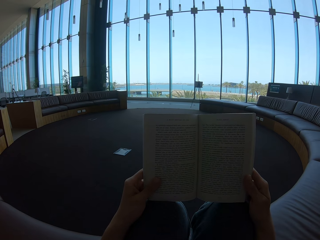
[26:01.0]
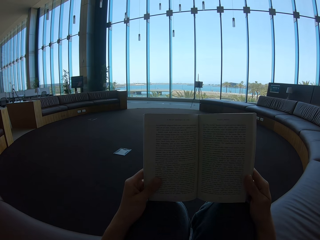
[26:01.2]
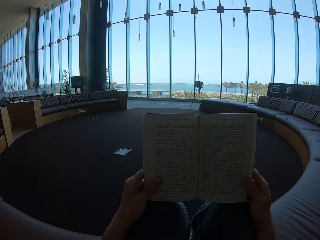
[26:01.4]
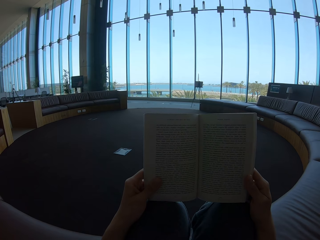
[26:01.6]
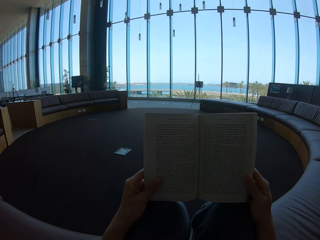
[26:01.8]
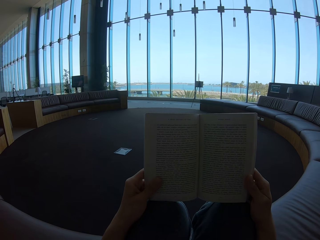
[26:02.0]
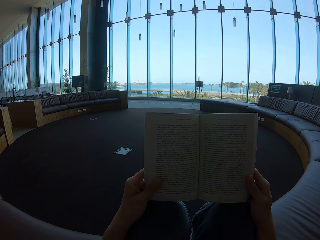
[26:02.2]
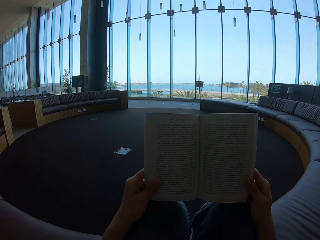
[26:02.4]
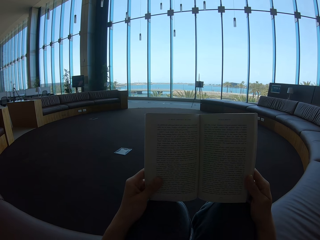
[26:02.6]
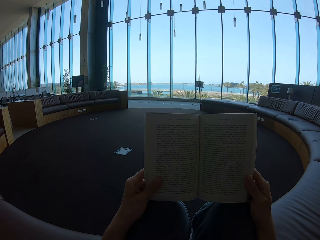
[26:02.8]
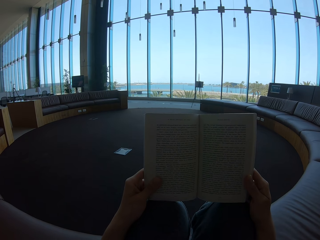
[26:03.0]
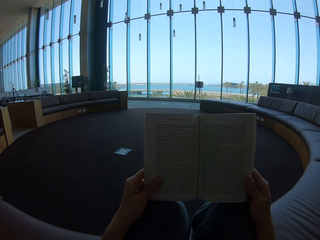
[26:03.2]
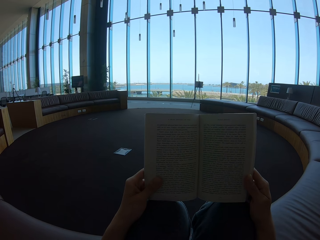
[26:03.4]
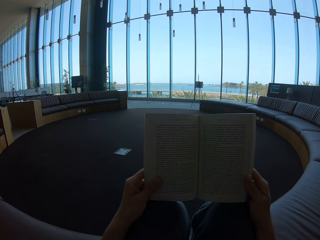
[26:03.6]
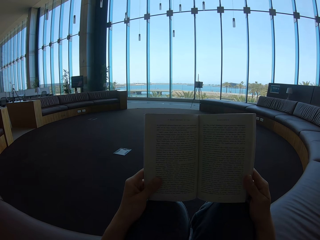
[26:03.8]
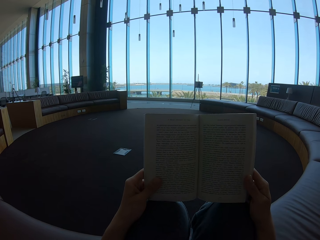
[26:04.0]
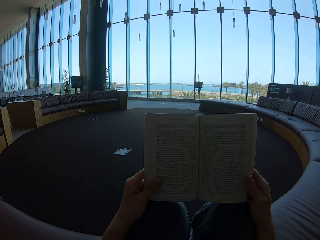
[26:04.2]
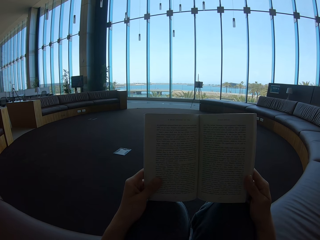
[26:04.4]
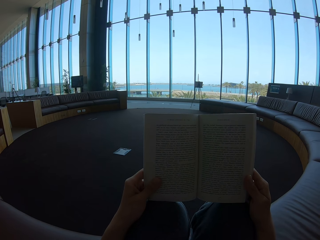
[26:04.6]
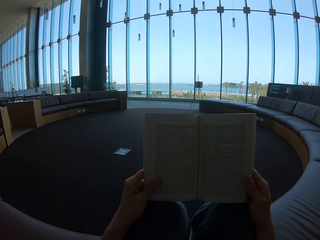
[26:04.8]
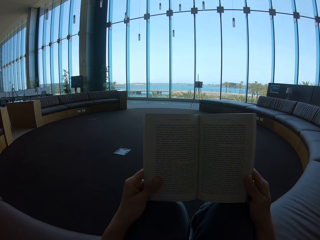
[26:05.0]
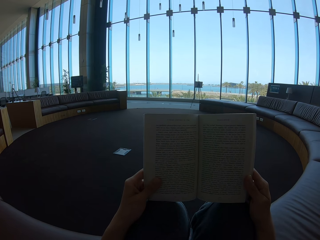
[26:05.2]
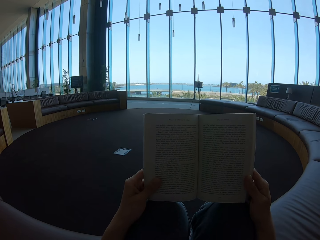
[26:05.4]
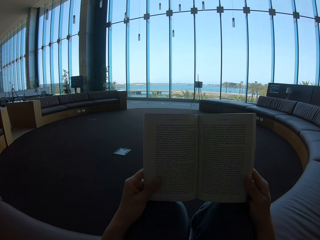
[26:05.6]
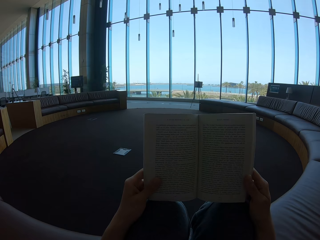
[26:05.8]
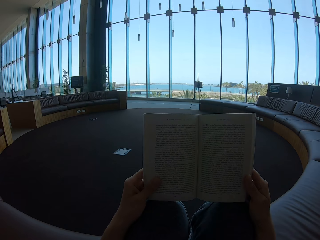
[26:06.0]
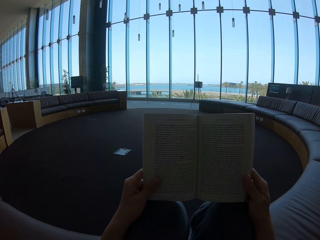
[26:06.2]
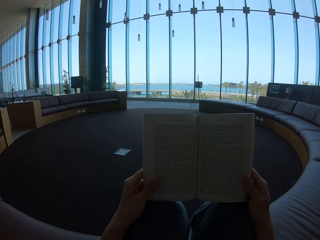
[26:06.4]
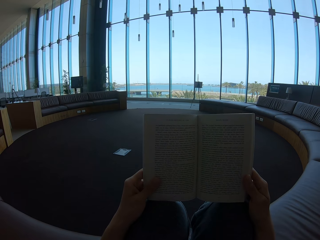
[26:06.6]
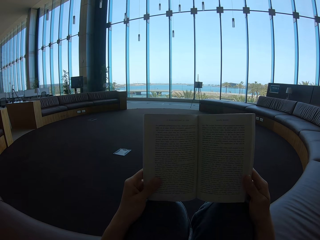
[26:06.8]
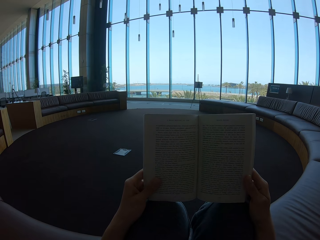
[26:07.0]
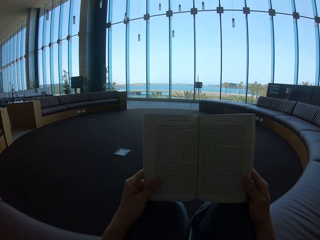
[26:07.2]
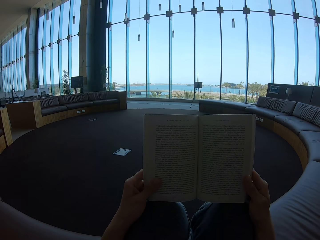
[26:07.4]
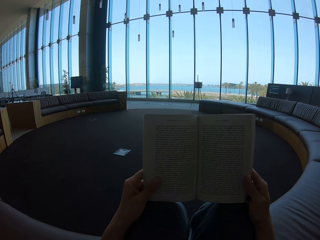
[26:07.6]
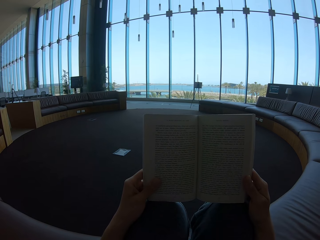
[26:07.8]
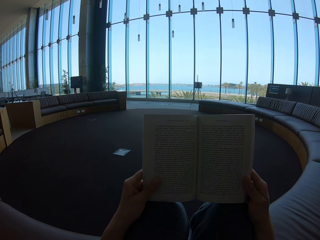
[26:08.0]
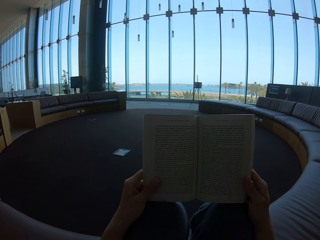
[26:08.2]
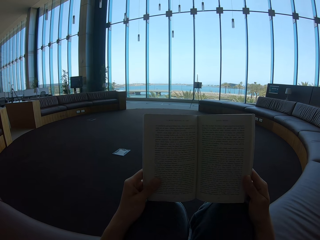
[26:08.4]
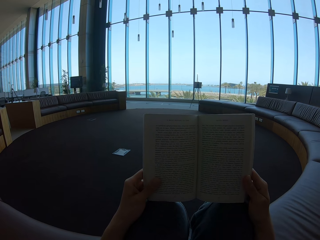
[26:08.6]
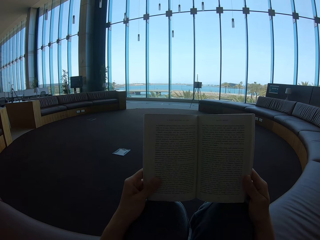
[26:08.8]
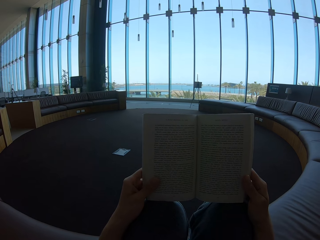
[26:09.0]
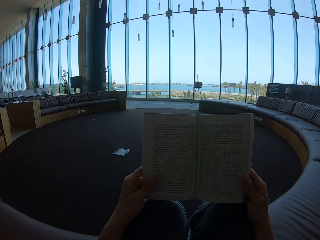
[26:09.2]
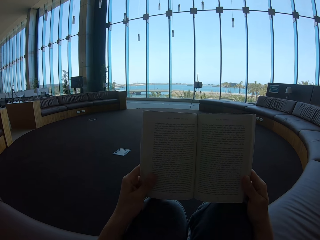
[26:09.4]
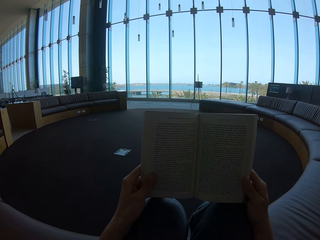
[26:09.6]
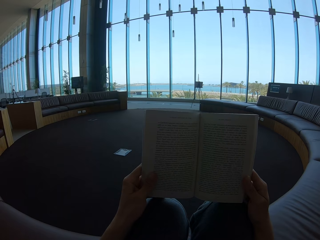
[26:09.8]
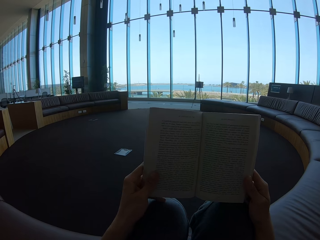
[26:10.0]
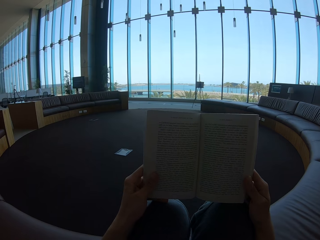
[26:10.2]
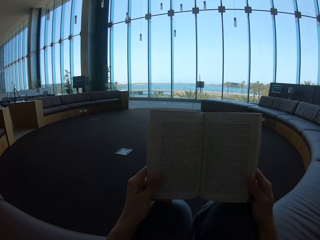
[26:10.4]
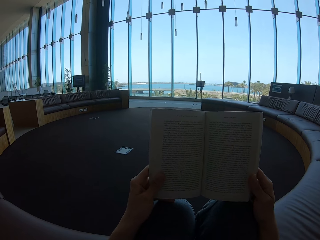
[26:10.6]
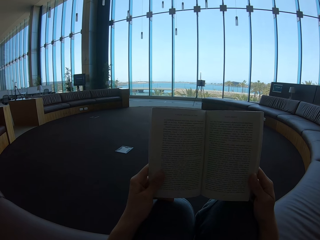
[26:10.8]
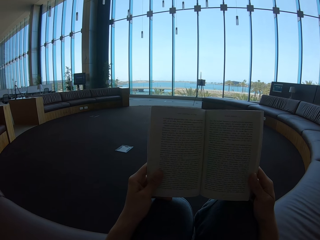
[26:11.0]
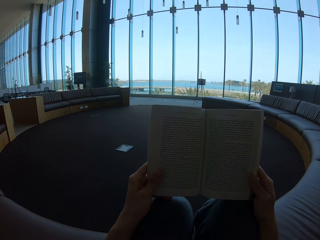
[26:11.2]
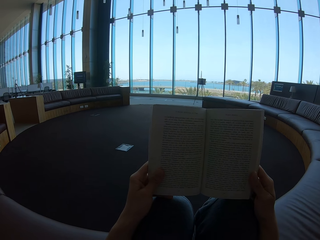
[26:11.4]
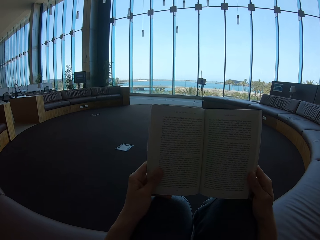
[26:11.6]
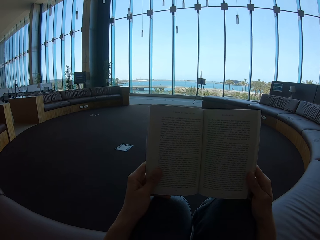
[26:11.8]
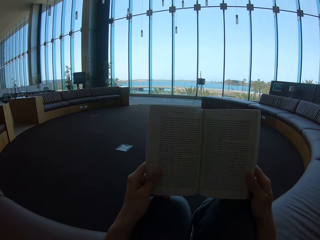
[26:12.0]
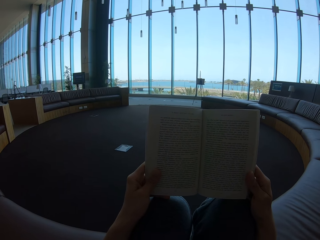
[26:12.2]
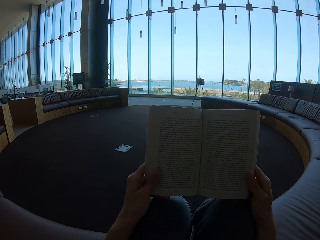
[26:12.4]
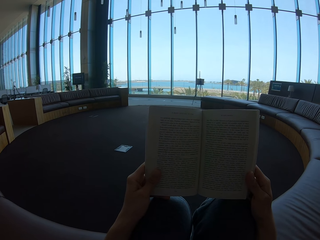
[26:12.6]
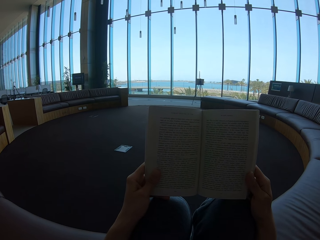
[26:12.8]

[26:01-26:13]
The camera wearer reads on the story book.

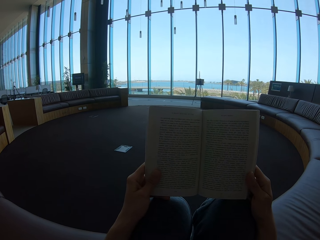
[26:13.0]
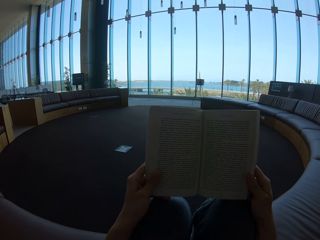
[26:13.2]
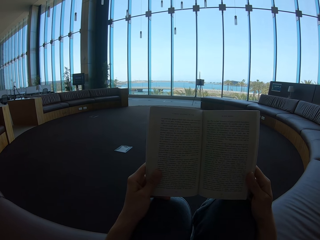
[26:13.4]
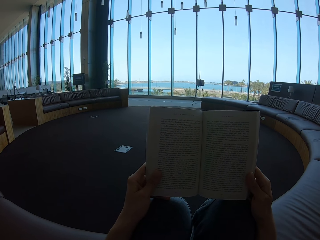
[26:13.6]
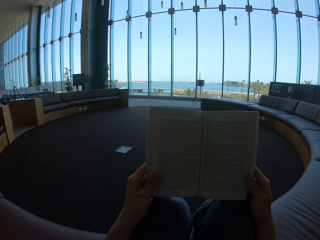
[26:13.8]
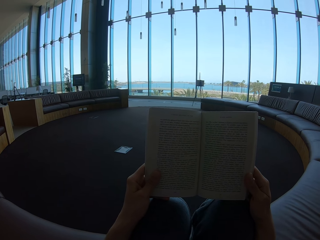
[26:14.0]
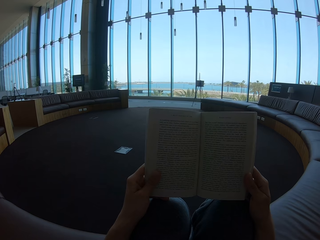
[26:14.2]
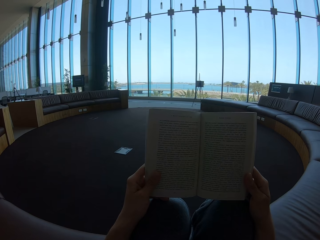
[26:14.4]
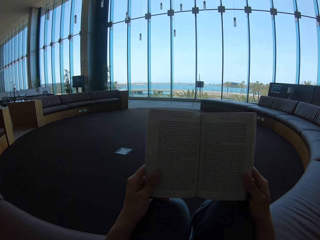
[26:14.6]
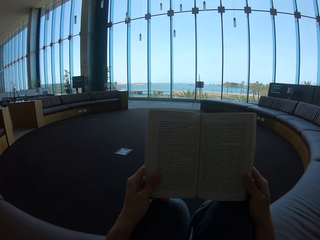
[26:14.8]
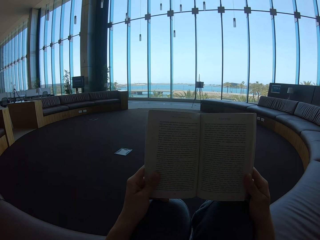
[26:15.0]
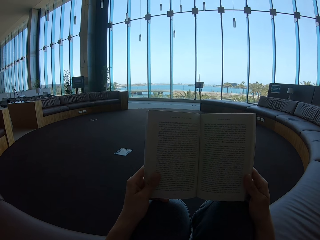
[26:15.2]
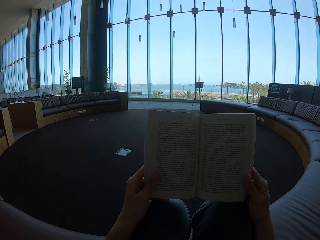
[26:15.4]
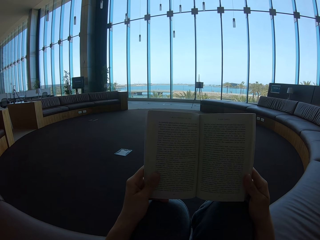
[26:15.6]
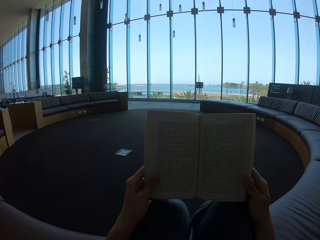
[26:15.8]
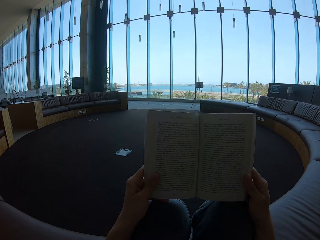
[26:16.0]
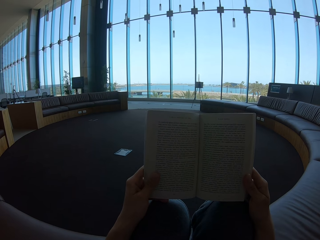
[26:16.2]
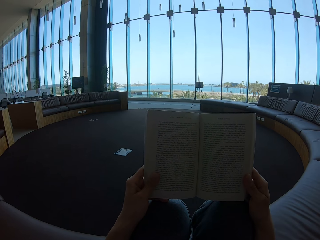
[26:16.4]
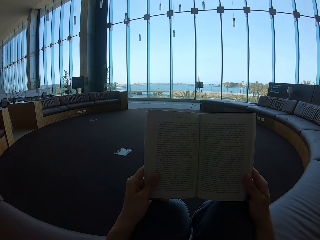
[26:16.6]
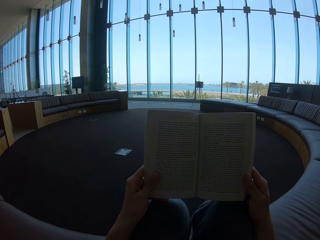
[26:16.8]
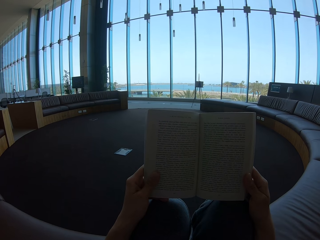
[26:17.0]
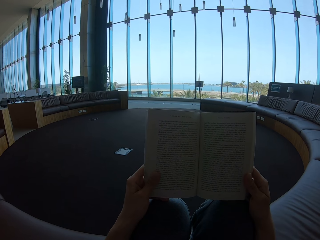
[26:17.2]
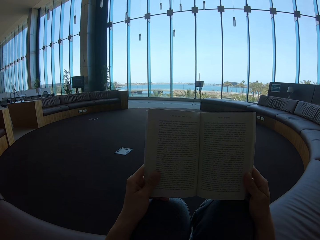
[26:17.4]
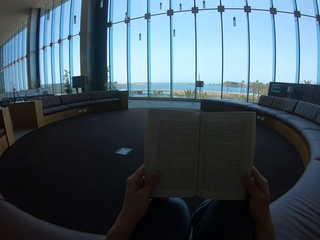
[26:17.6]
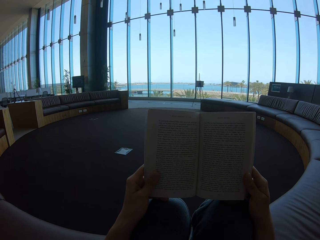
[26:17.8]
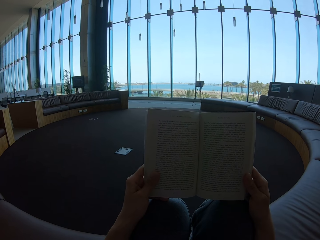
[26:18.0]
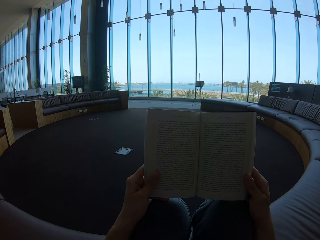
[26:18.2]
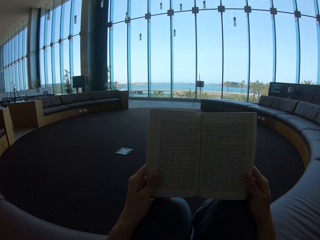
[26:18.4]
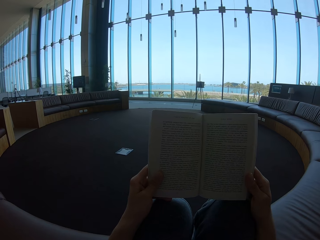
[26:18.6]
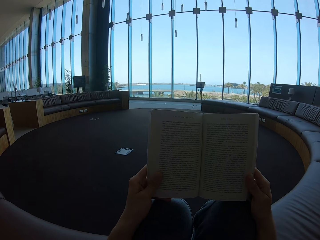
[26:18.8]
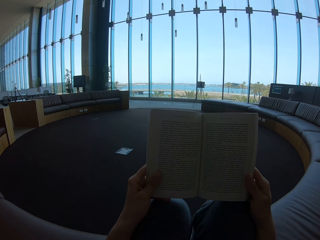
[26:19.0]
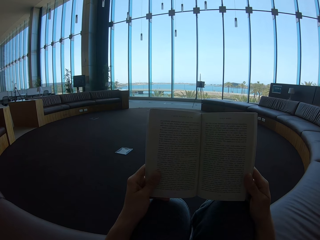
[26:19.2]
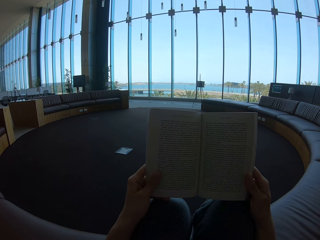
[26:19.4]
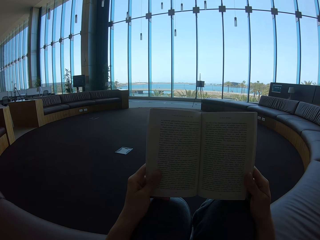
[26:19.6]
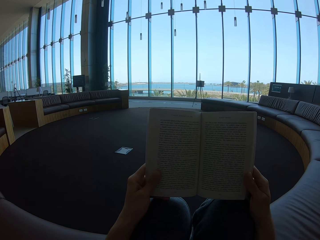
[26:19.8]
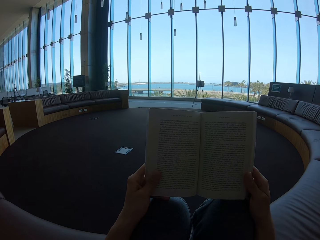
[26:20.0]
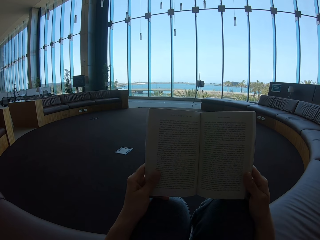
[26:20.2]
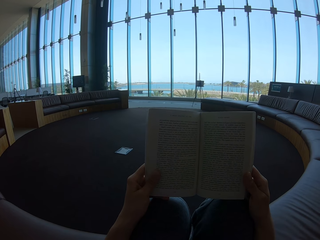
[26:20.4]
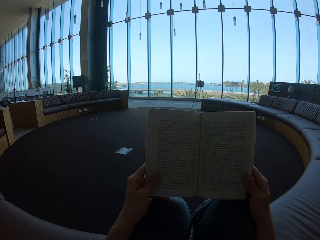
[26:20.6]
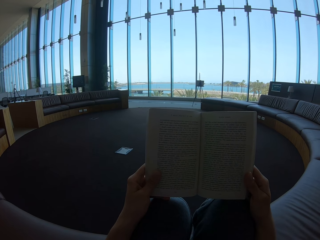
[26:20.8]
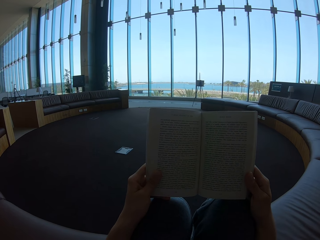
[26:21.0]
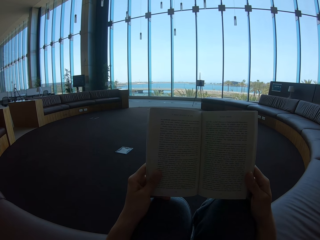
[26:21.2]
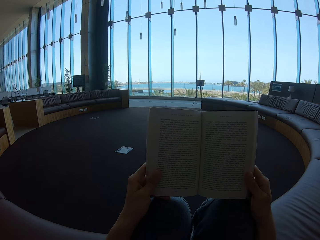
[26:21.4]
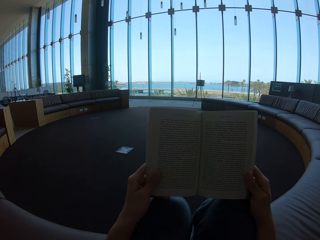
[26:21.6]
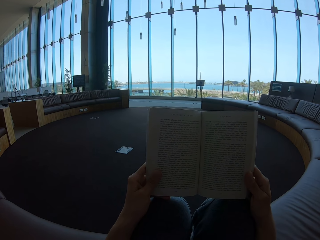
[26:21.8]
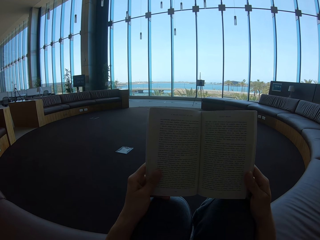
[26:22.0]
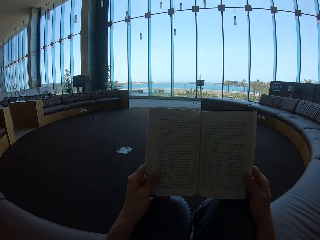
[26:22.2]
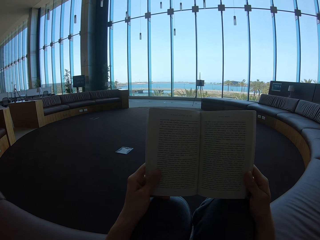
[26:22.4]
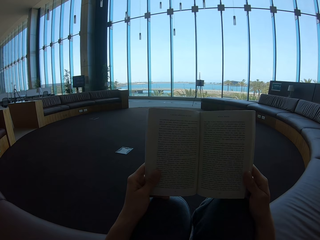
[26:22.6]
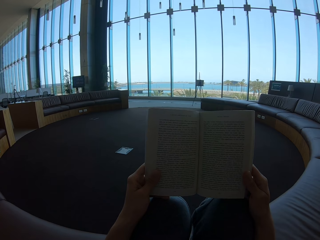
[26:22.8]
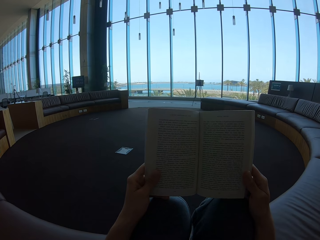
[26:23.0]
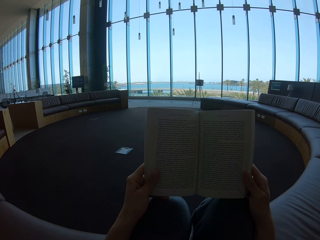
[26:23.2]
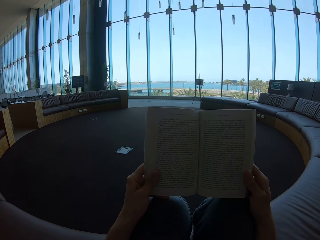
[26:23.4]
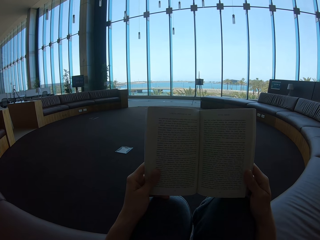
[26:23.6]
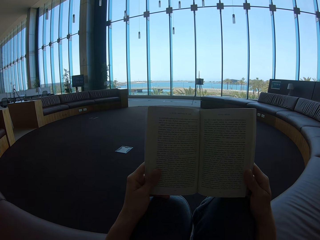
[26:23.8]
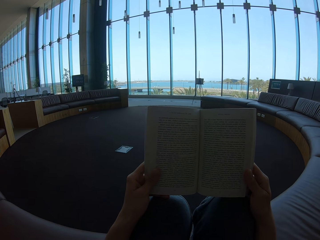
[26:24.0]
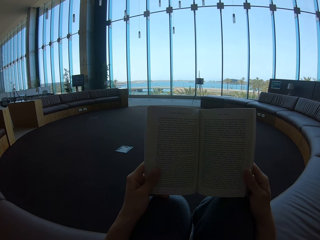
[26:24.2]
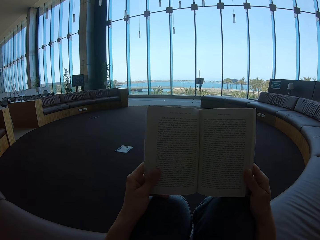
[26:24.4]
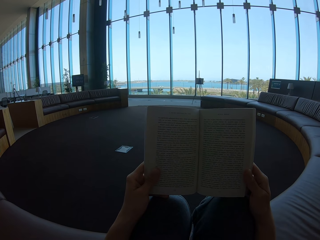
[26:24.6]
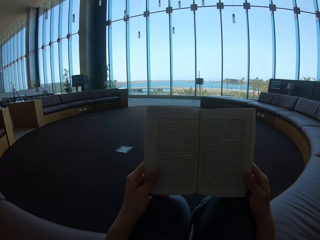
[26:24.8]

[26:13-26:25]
The camera wearer holds the story book.
